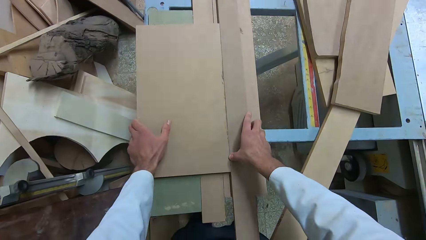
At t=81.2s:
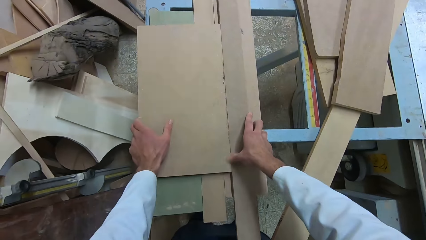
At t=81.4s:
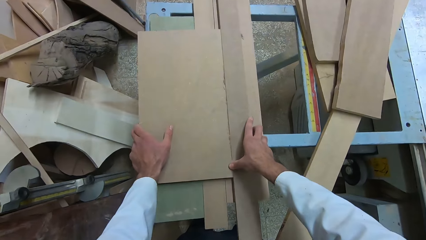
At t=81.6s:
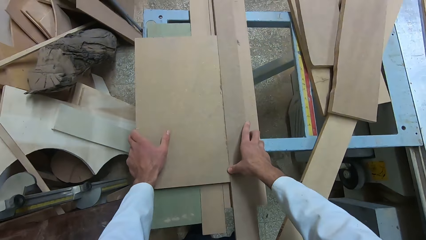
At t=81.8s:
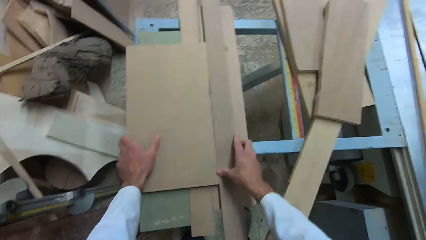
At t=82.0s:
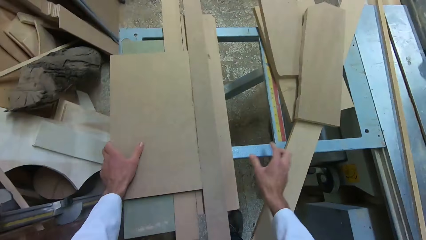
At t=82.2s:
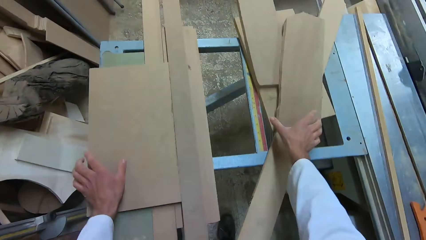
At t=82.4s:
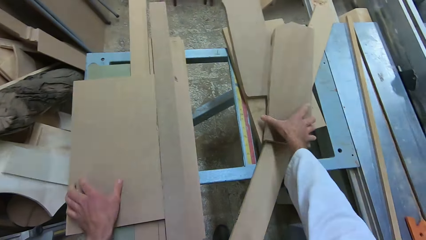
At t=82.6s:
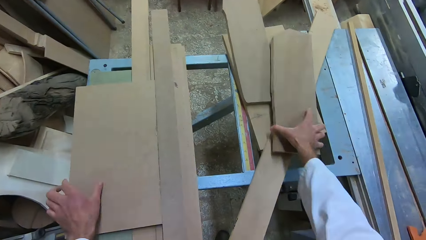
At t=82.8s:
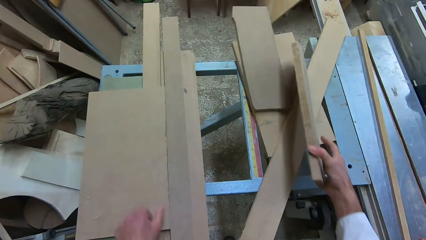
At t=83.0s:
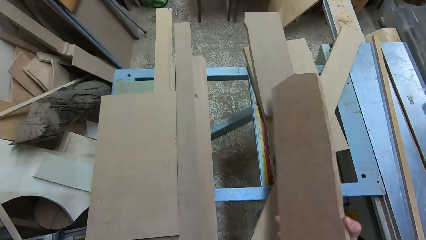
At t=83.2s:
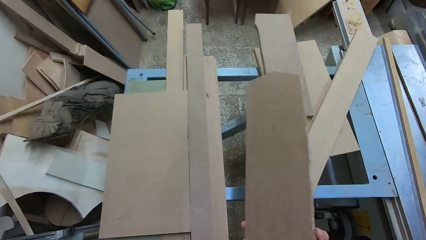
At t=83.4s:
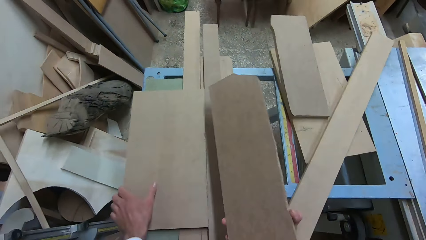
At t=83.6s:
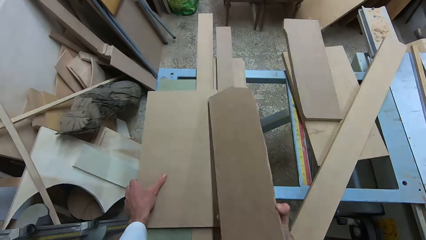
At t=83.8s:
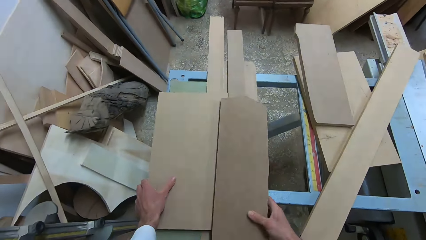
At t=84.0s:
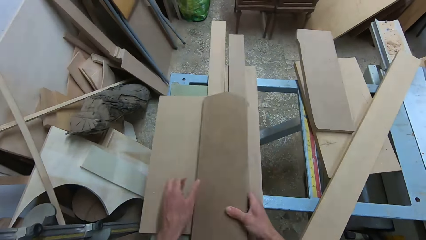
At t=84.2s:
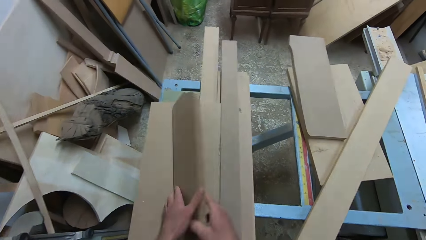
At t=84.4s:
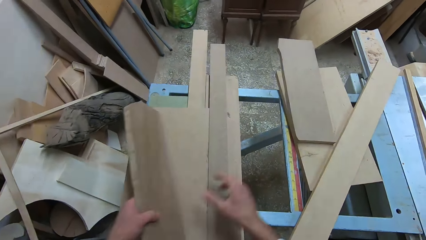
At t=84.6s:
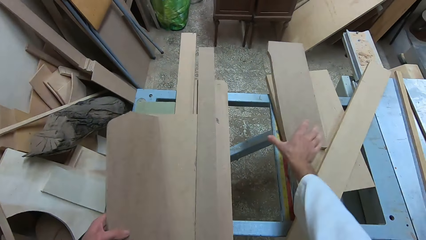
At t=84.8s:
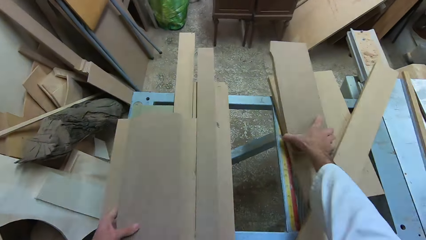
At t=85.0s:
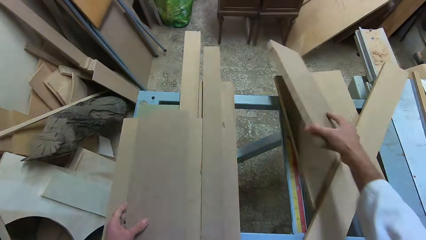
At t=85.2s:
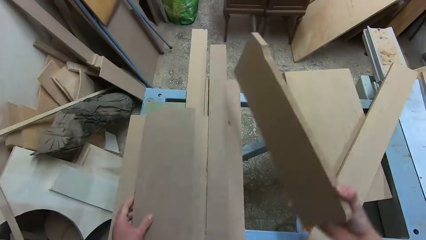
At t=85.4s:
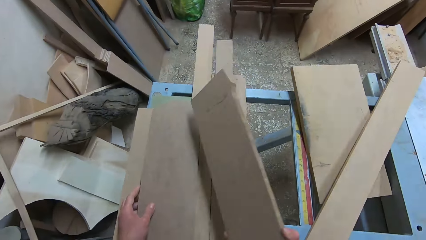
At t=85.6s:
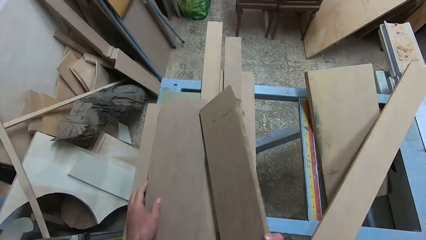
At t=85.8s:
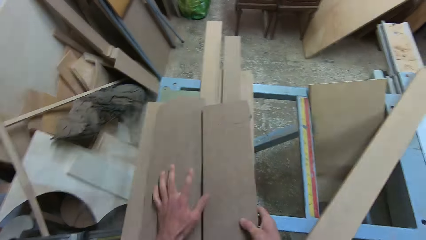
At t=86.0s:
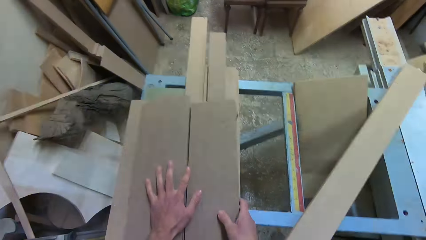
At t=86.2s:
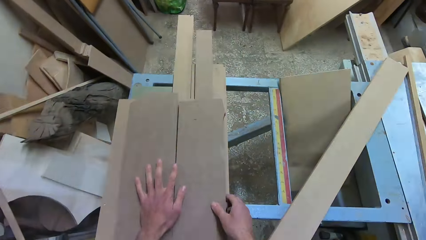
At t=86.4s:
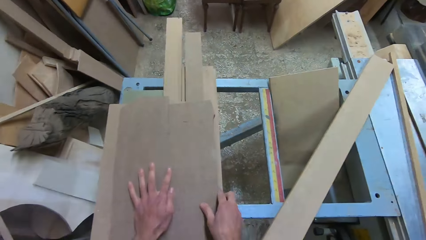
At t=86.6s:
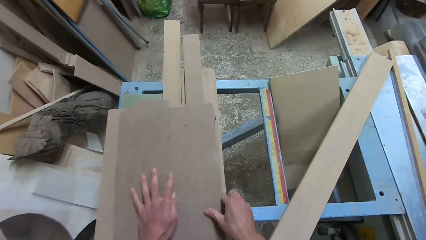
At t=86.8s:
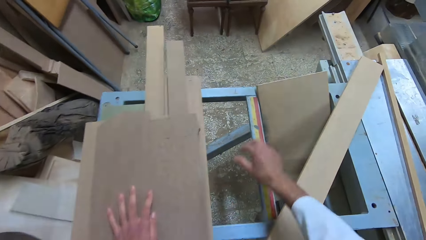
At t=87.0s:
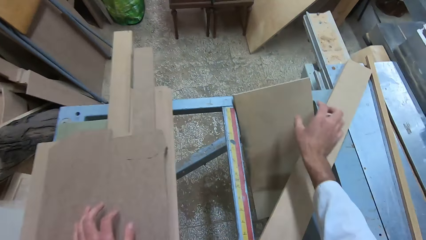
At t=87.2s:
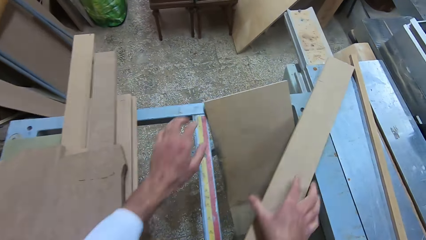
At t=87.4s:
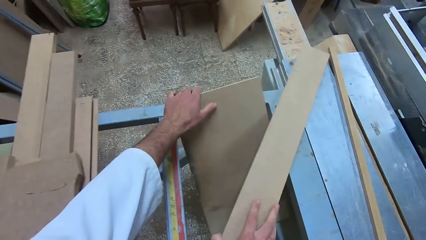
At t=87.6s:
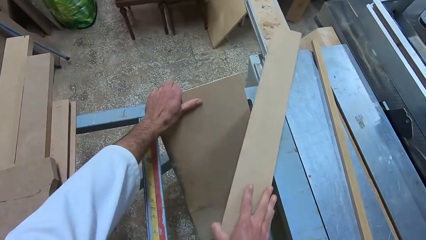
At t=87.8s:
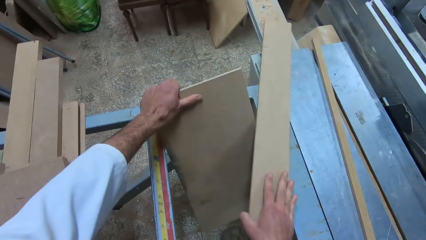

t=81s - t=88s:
The camera wearer removes his right hand from the logs of wood. He picks up another log of wood from the pile with his right hand. He places the log of wood on another pile on the left with his right hand. He transfers the log of wood in his right hand to his left hand. He picks up another log of wood from the first pile on the right with his right hand. He places the log of wood in his left hand on the pile on the left. He dropped the log of wood in his right hand on the pile on the left. He joins the two logs of wood together with both hands. He removes his right hand from the joint logs of wood. He removes his left hand from the joint logs of wood. He picks up another log of wood with his left hand. He touches a log of wood with his right hand.

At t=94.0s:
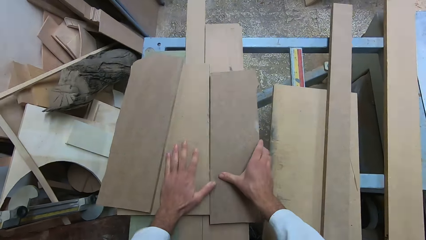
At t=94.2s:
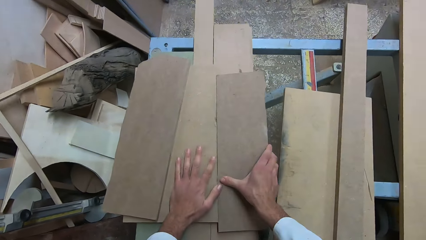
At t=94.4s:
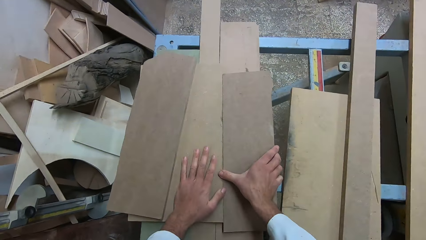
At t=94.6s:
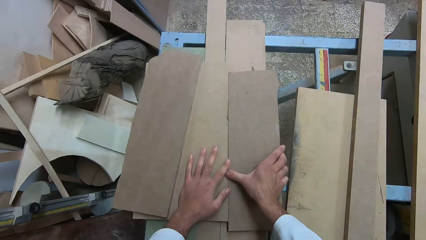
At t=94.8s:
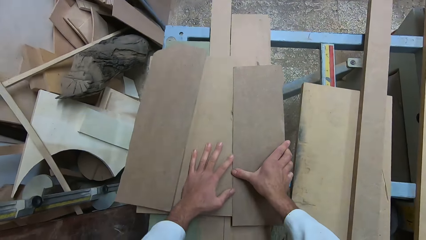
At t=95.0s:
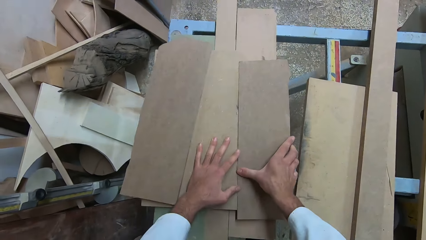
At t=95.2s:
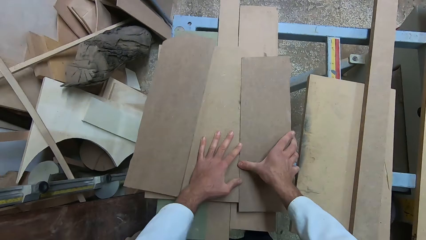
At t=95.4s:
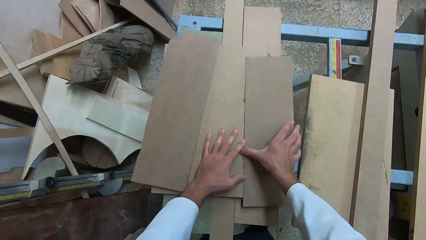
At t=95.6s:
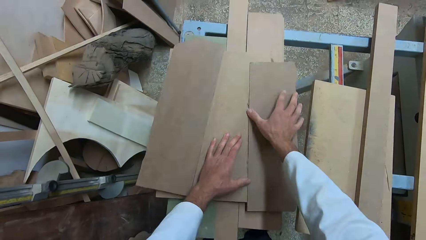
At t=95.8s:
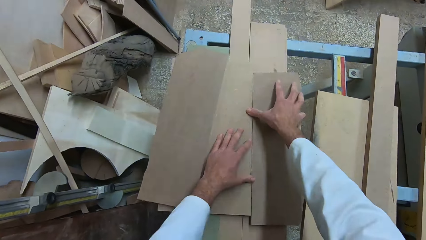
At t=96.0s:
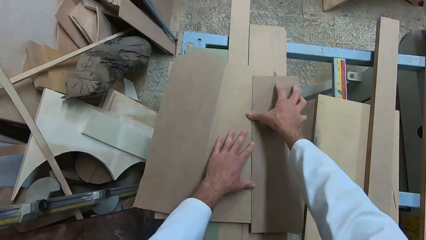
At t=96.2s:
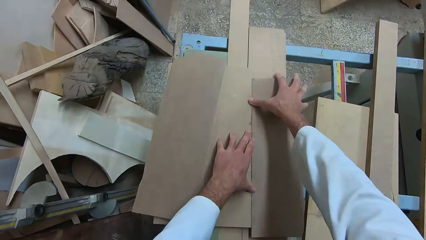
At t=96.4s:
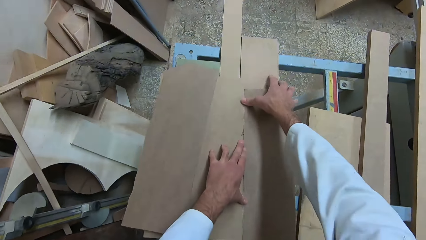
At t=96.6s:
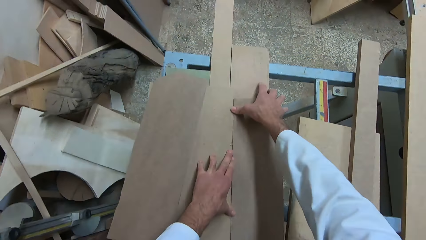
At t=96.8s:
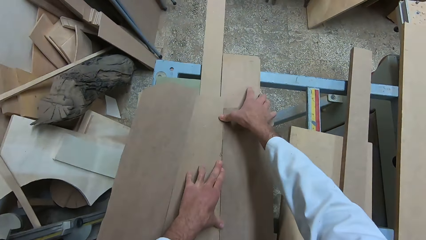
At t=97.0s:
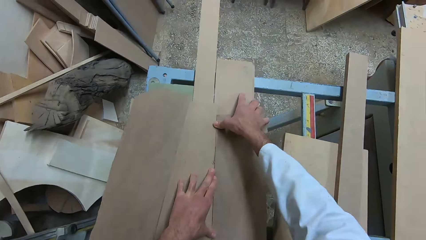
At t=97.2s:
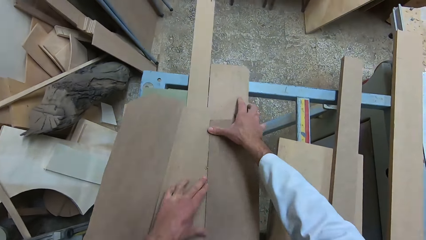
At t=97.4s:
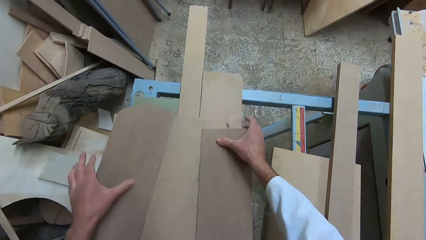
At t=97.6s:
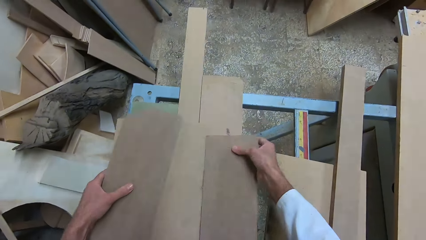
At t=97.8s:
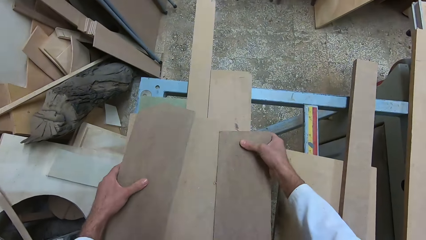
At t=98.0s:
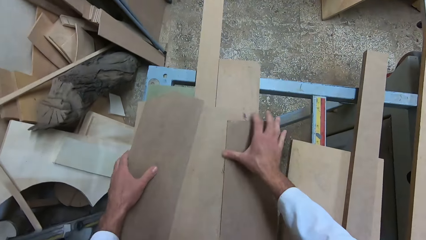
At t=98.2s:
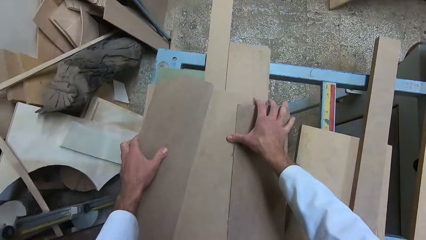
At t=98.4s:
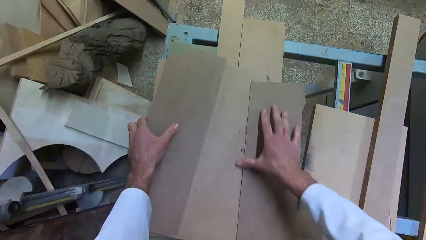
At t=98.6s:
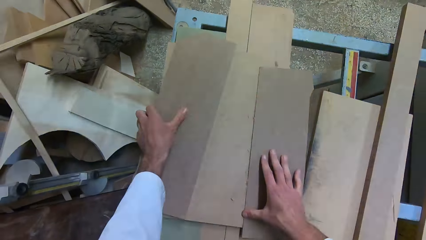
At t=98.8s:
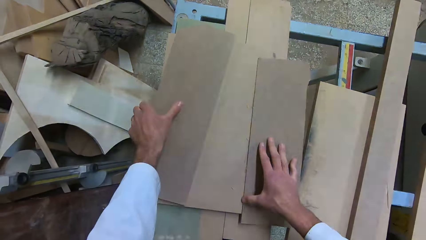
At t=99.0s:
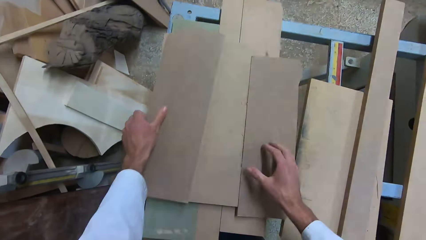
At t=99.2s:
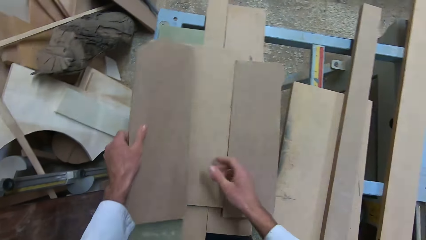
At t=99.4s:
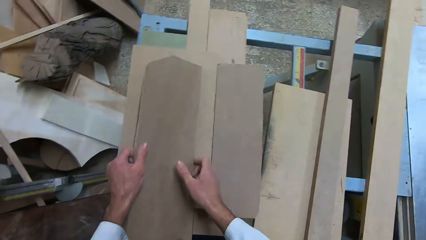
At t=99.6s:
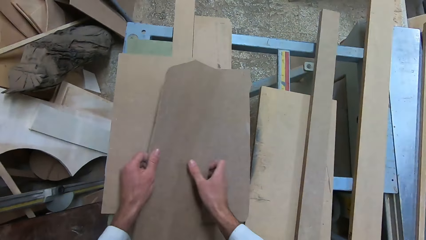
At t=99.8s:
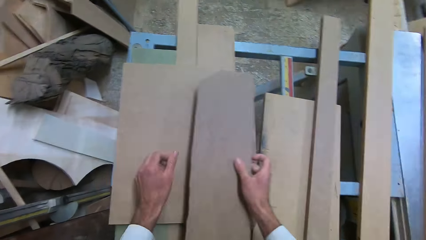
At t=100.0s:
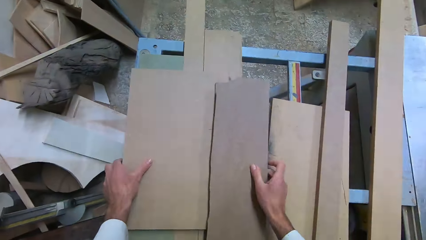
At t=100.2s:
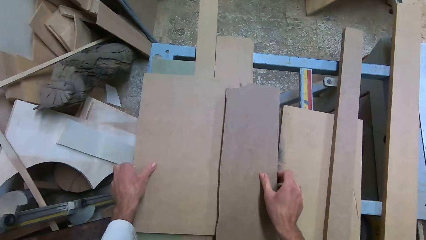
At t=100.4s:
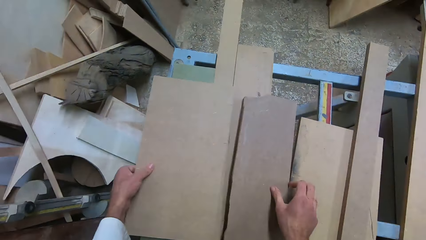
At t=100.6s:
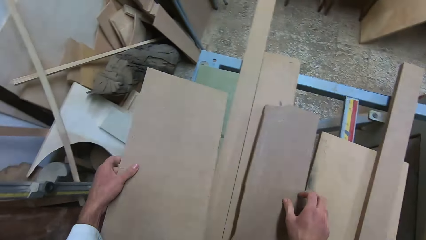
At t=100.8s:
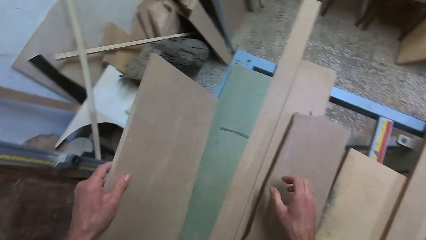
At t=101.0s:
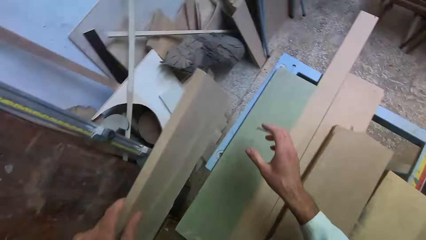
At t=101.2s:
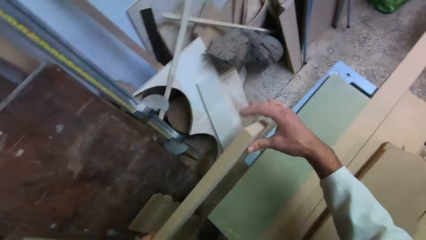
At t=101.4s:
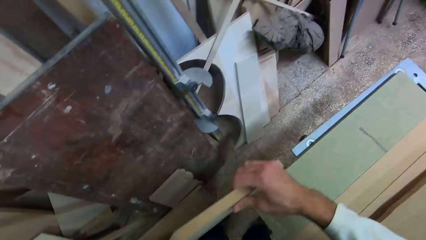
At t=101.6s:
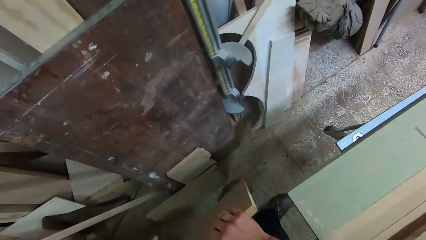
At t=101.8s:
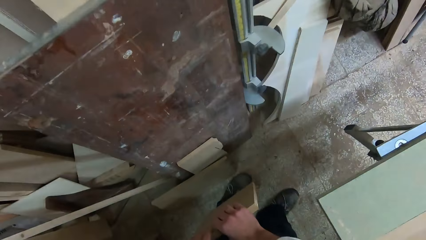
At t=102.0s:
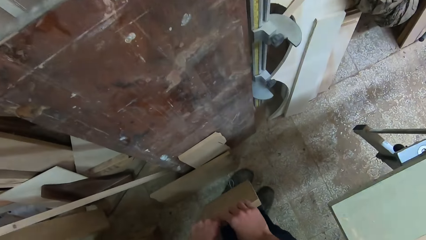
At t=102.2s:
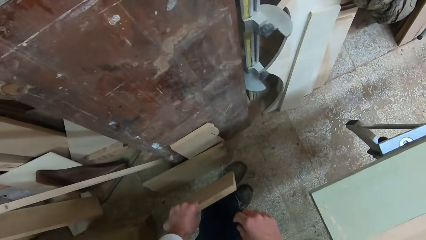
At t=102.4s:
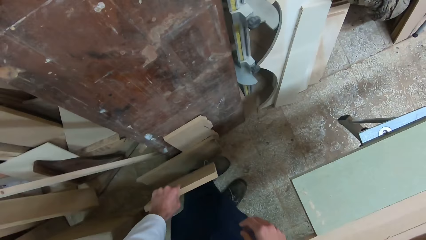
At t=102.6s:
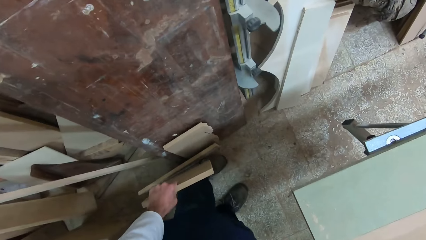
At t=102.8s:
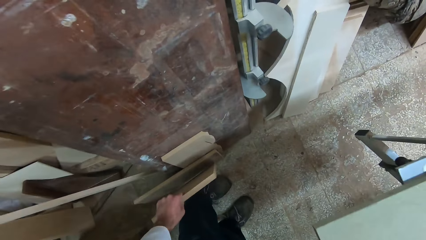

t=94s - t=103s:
The camera wearer touches the pile of logs of wood or fiberboards with both hands. He measures the fiberboards. He raises a log of wood with his left hand. He transfers the log of wood in his left hand to his right hand. He drops the log of wood in his right hand on the pile. He picks up a log of wood with his left hand. He holds the log of wood with both hands. He lowers the log of wood in both hands. He removes his right hand from the log of wood.
